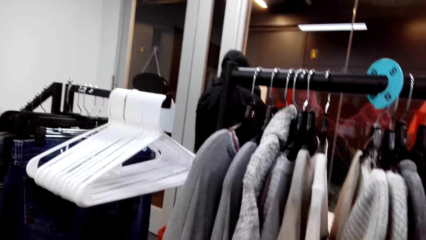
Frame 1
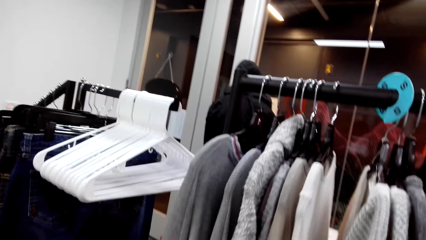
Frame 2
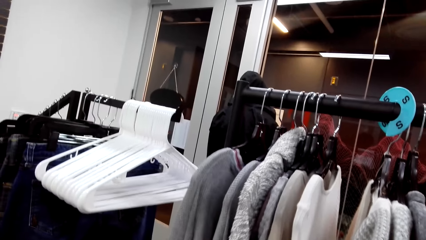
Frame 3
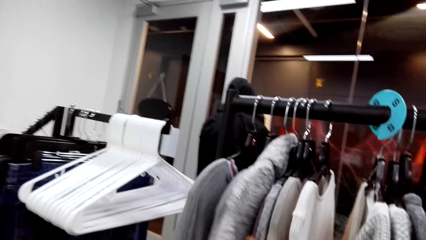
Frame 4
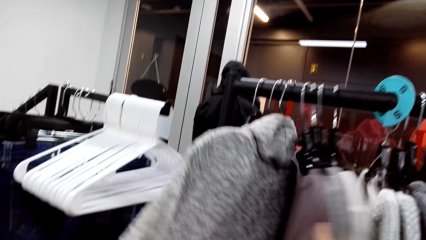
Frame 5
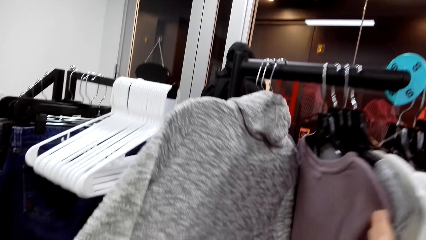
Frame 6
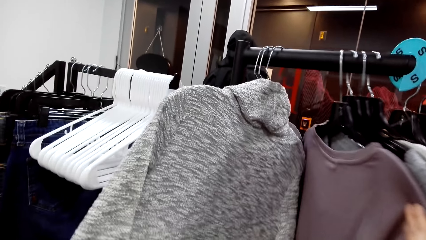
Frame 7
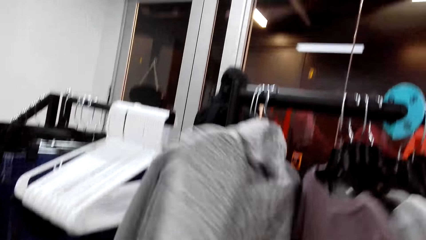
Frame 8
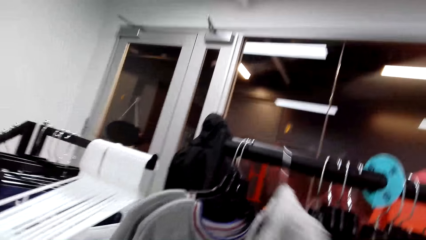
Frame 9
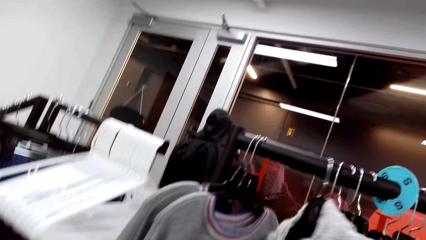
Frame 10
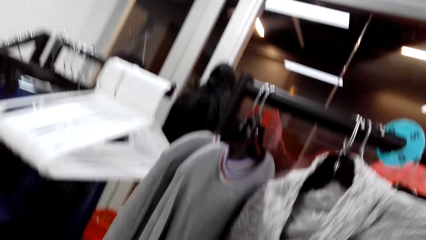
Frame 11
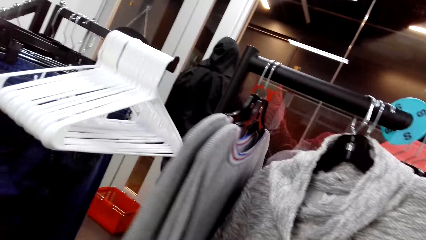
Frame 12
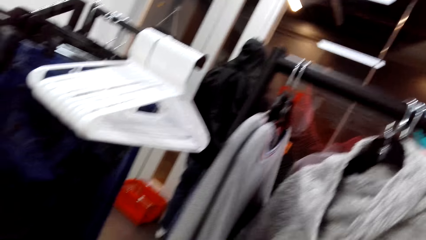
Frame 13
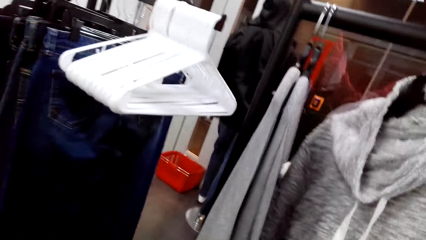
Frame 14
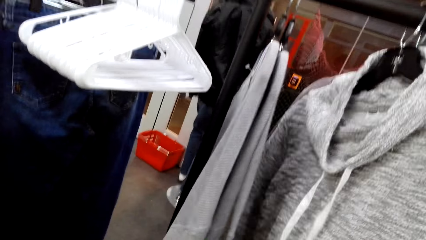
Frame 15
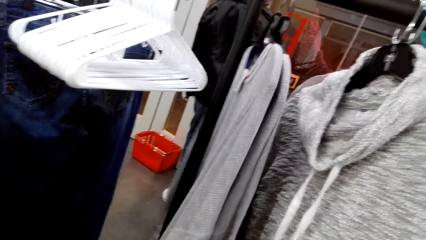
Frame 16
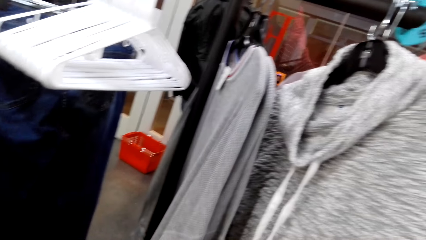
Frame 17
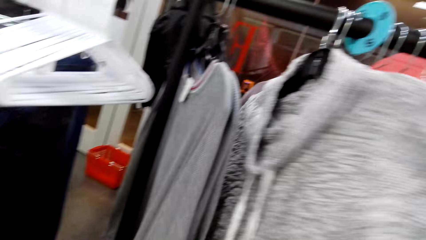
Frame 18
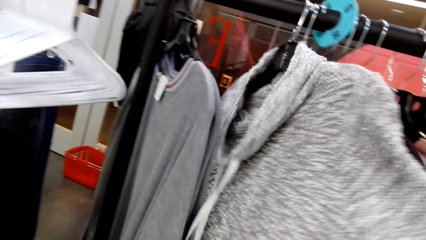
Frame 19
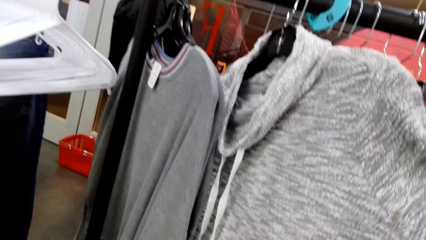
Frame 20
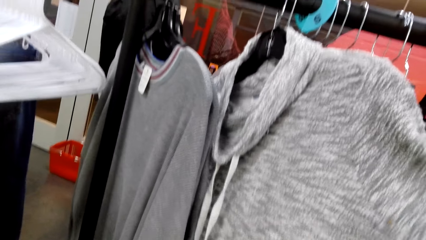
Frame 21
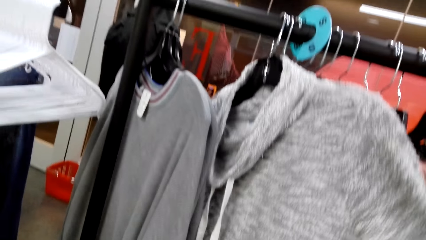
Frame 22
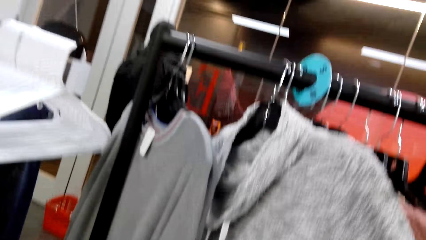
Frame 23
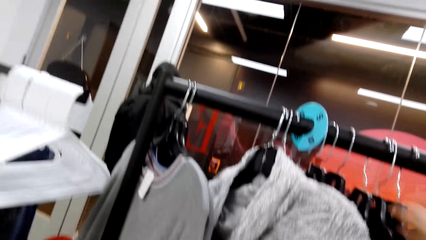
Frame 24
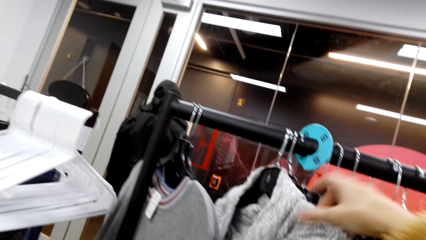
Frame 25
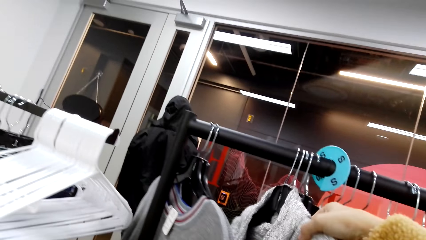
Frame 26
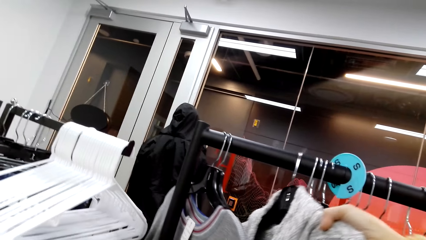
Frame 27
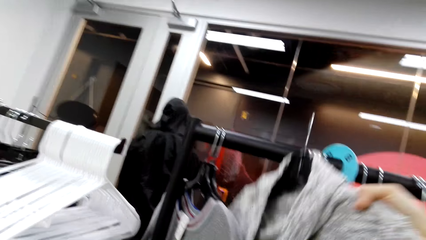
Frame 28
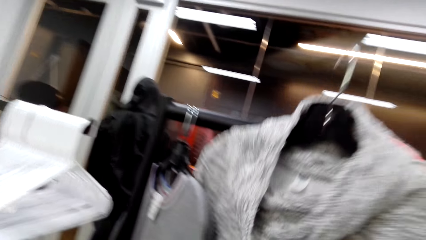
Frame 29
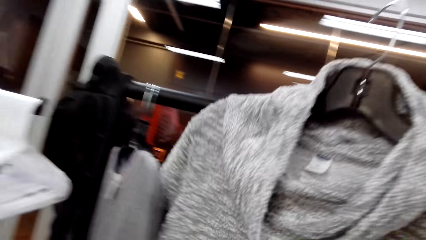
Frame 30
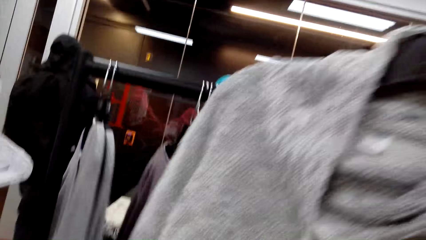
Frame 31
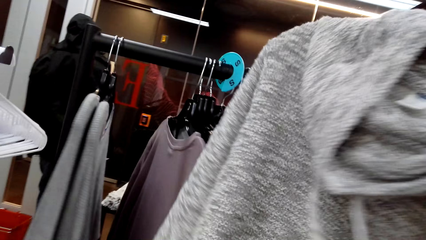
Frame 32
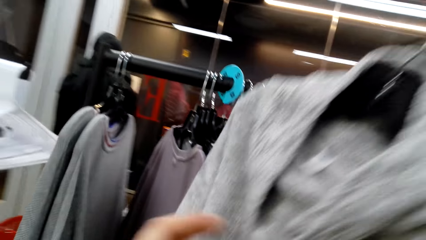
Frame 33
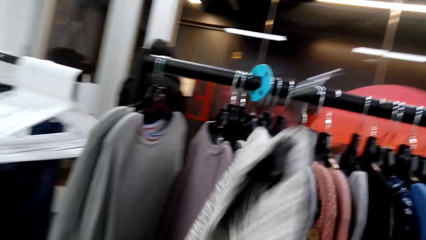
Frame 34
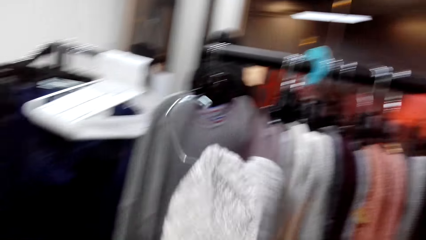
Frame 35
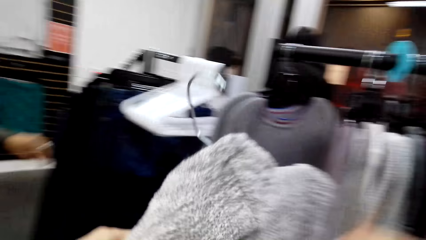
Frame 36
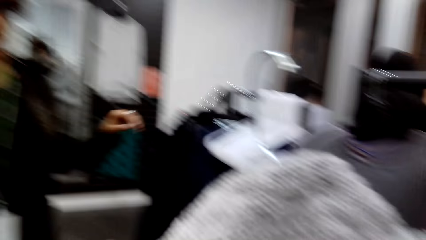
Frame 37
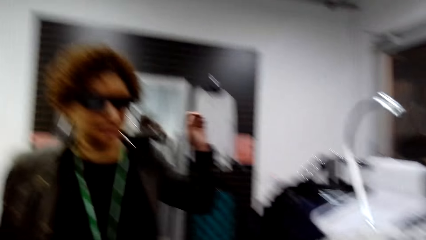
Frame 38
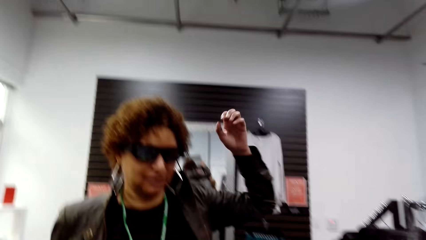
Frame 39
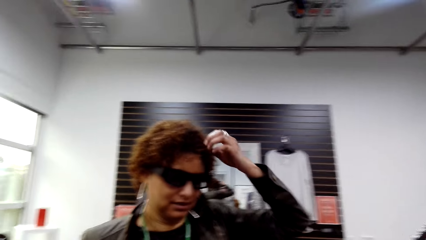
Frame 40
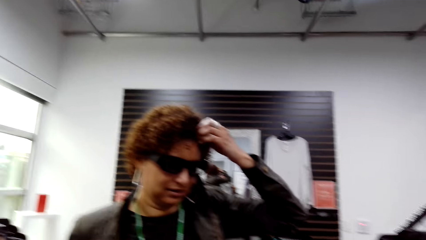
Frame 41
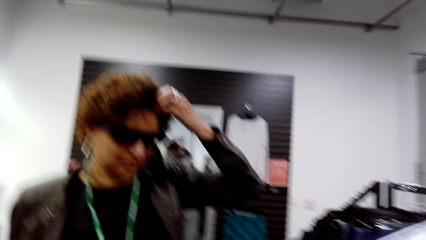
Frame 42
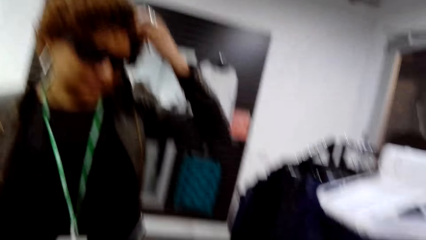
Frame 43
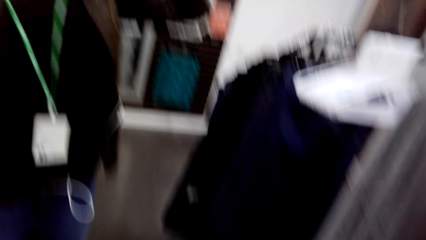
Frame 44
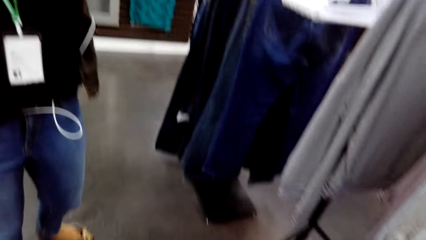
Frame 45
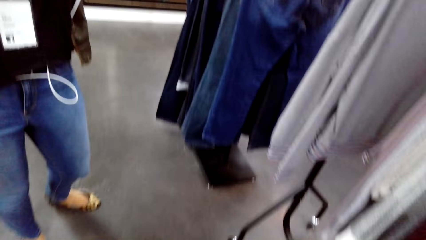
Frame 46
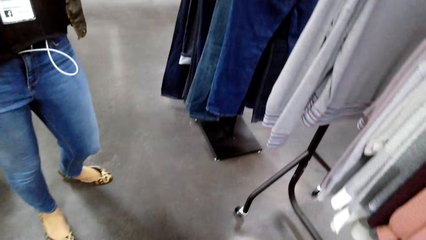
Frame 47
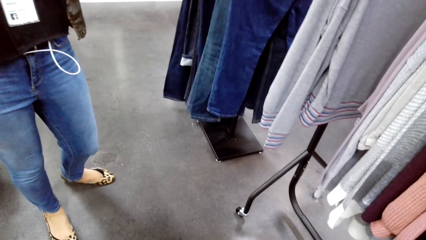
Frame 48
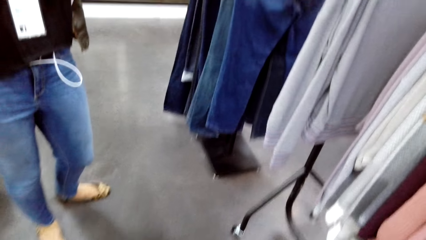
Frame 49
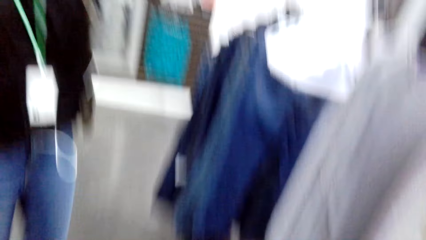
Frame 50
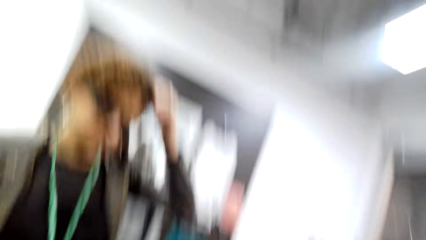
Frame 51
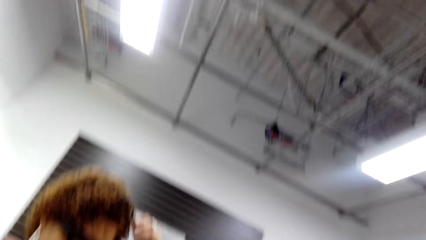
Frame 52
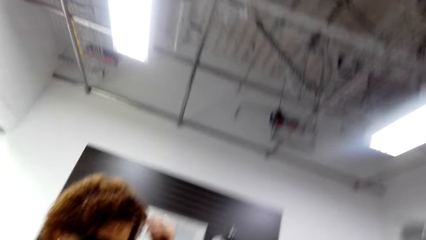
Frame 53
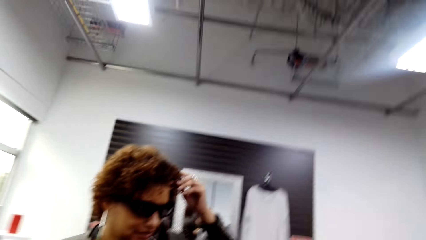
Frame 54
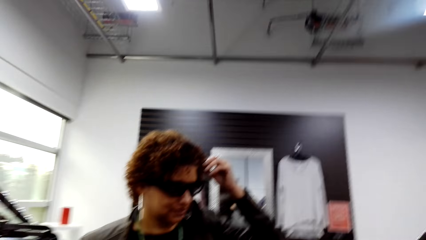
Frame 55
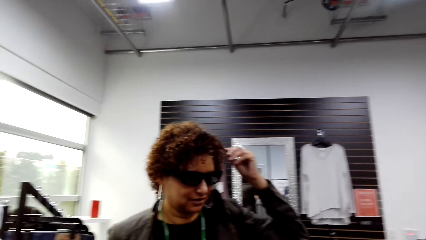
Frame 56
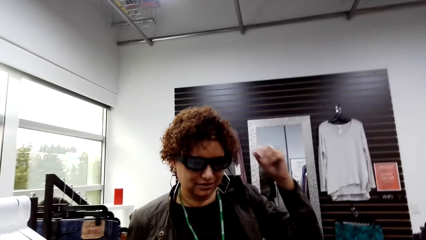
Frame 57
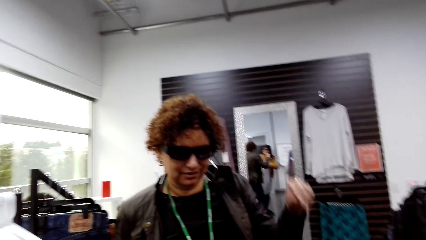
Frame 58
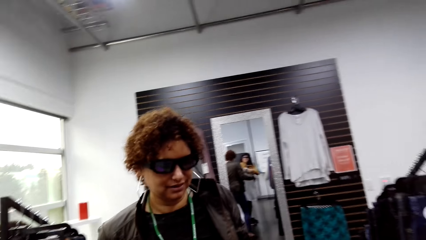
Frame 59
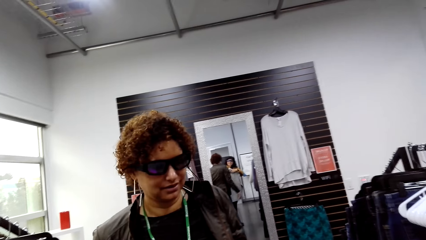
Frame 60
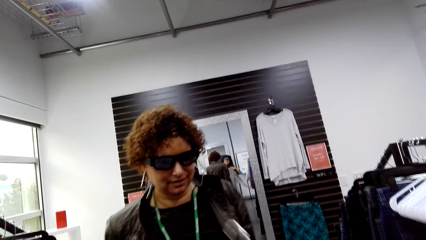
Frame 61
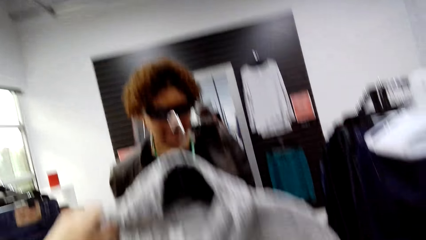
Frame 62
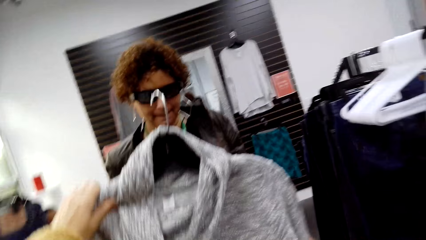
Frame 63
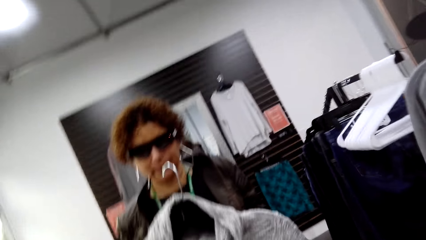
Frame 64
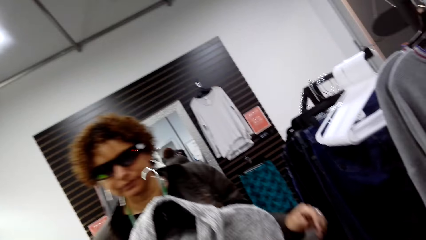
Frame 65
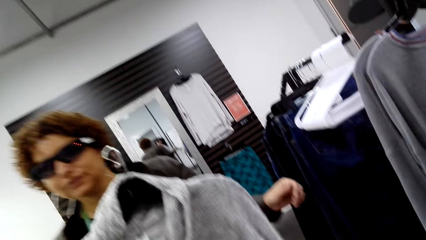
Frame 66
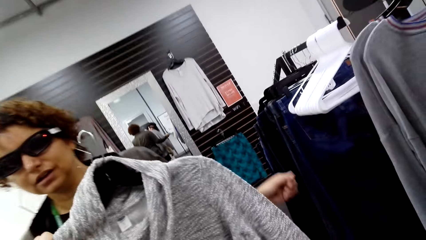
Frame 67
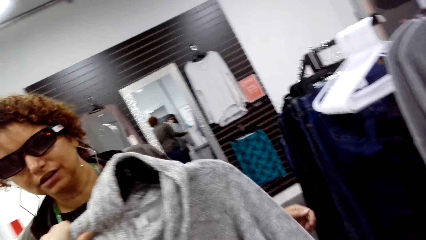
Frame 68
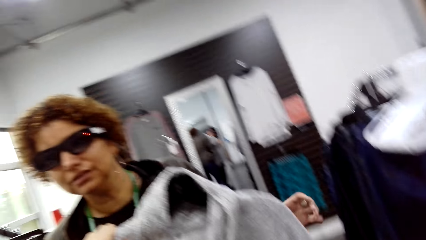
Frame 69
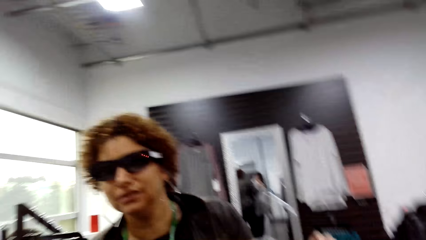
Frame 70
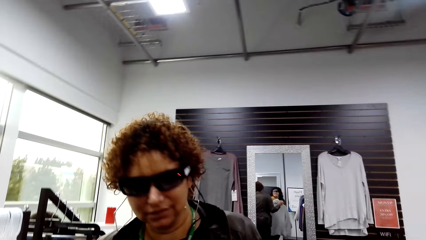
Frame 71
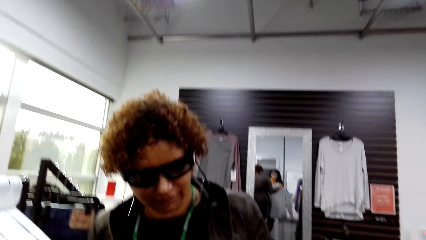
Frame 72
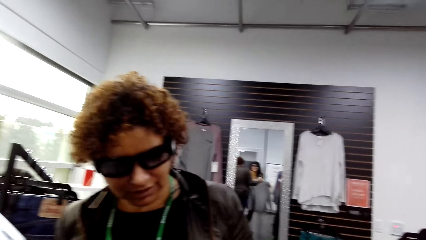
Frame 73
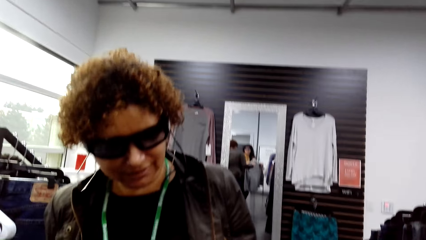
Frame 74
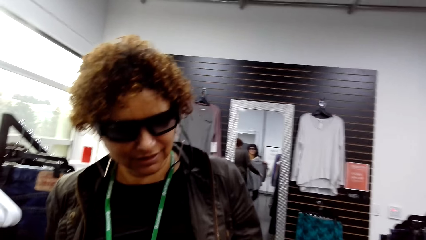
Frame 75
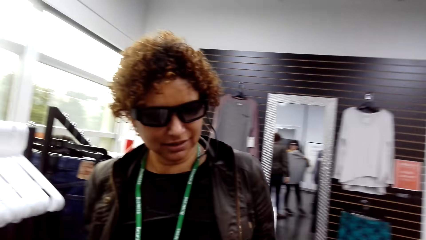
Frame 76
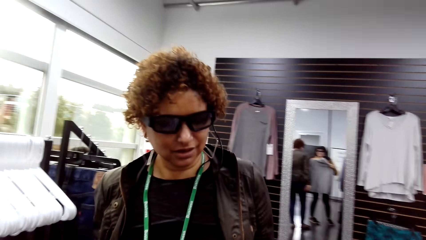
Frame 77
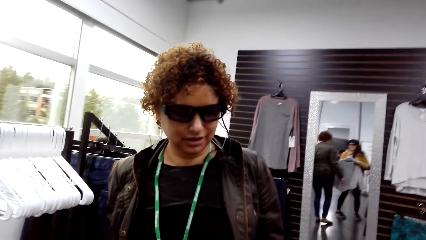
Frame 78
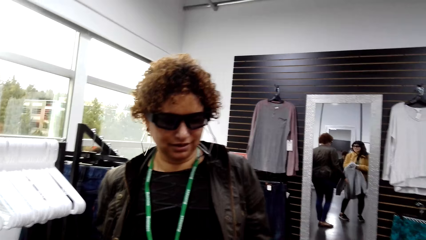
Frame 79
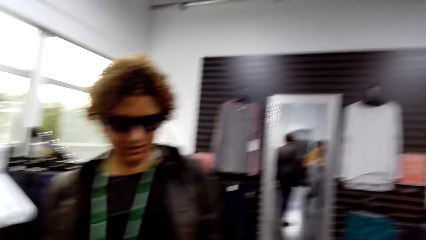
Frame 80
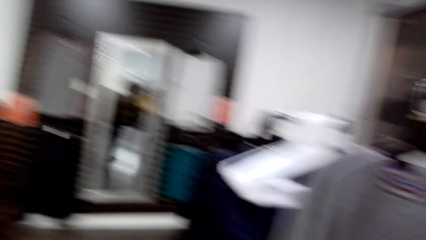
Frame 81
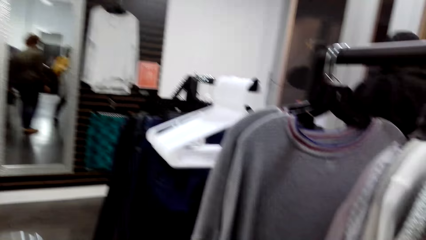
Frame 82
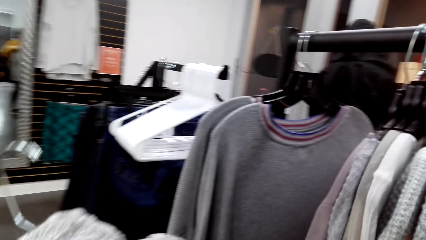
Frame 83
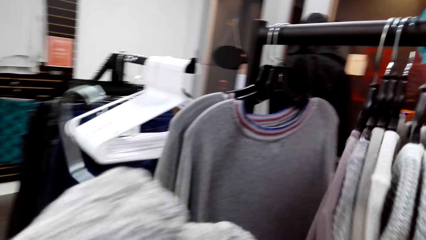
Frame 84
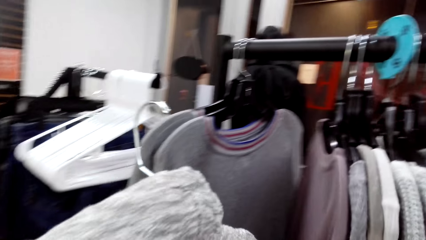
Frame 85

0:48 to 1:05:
The camera wearer looks at a sweater. She removes clothes from the cloth rack. She holds her head. She interacts with a person.
